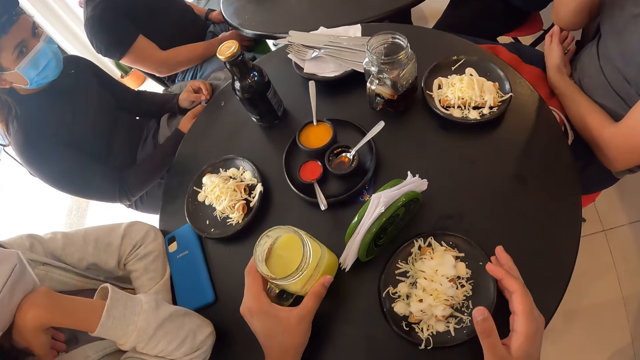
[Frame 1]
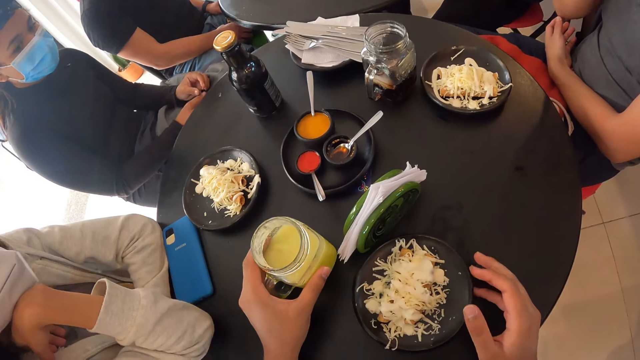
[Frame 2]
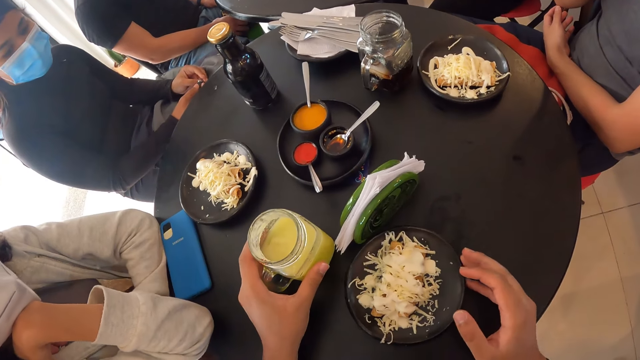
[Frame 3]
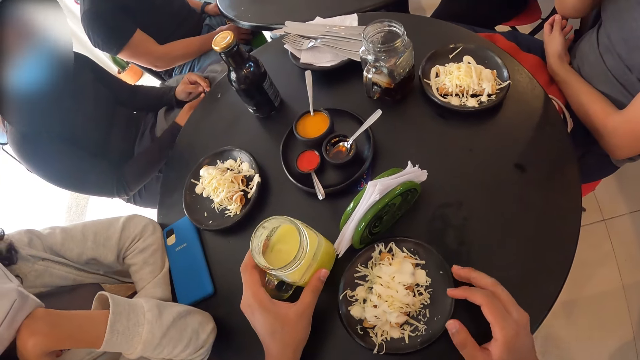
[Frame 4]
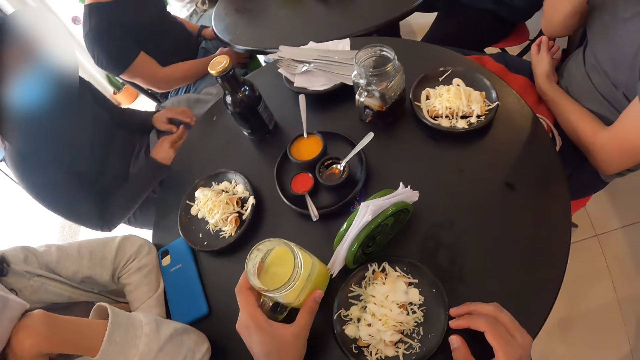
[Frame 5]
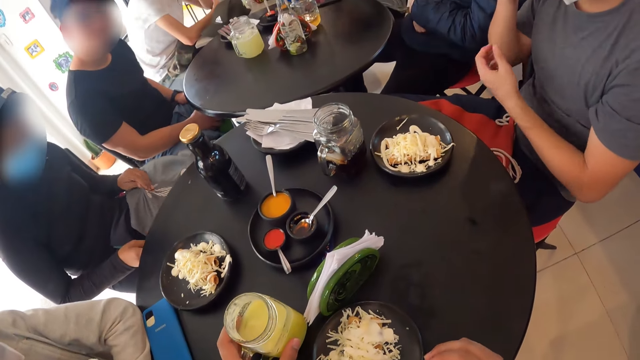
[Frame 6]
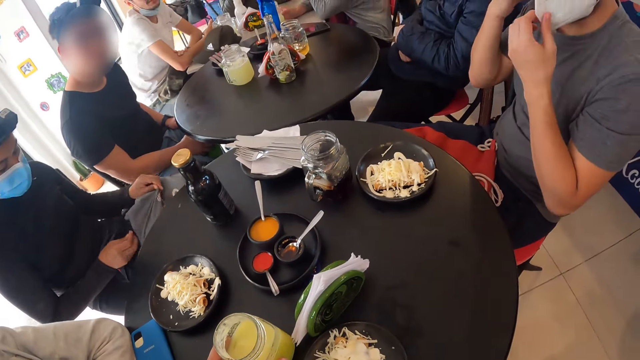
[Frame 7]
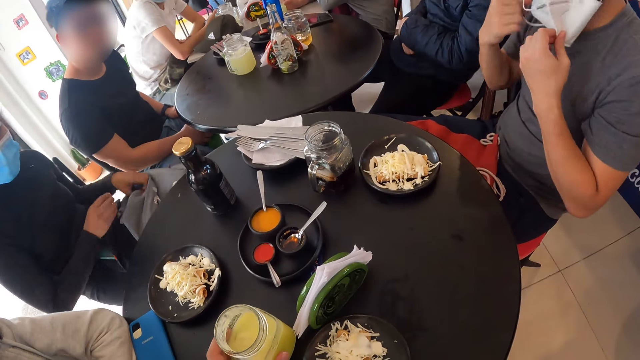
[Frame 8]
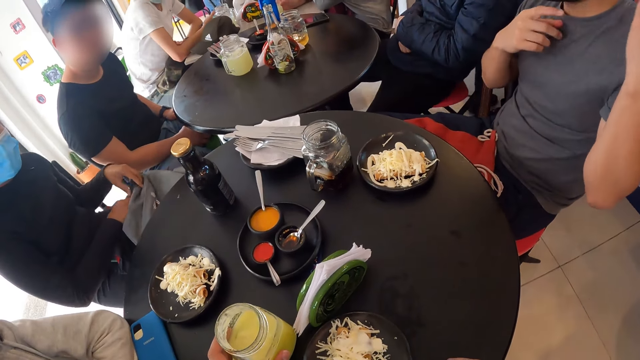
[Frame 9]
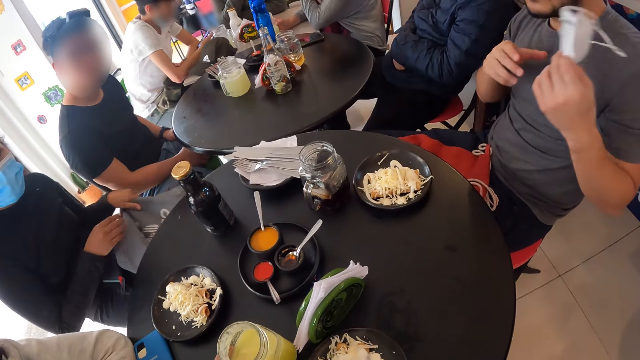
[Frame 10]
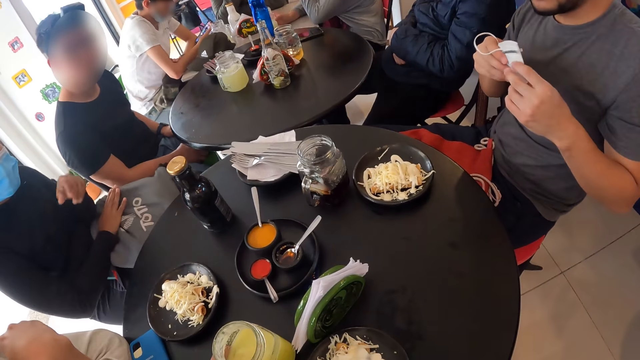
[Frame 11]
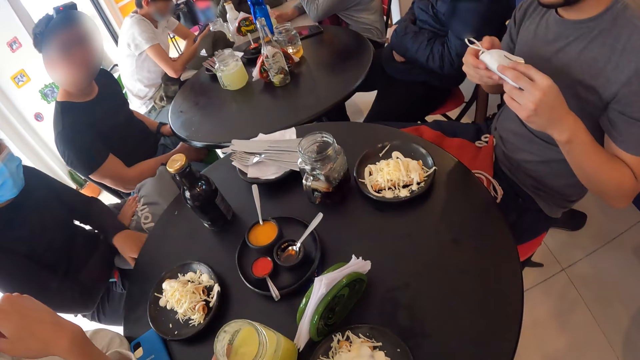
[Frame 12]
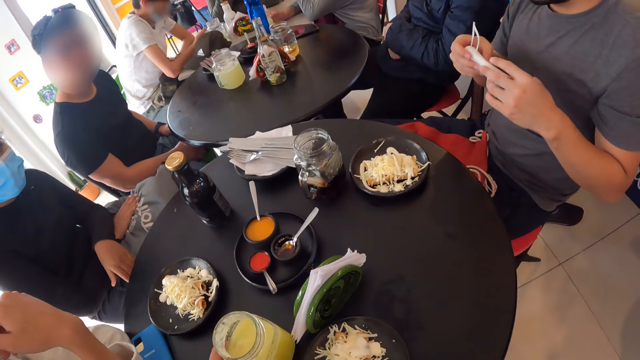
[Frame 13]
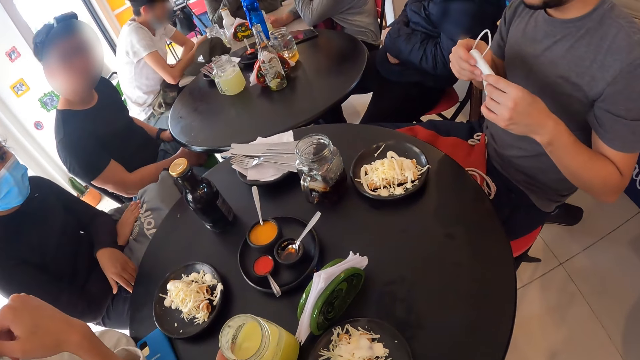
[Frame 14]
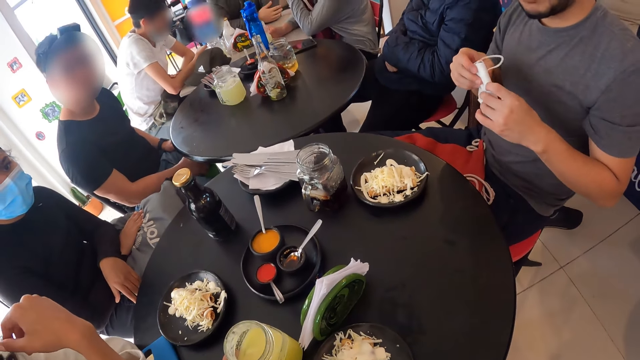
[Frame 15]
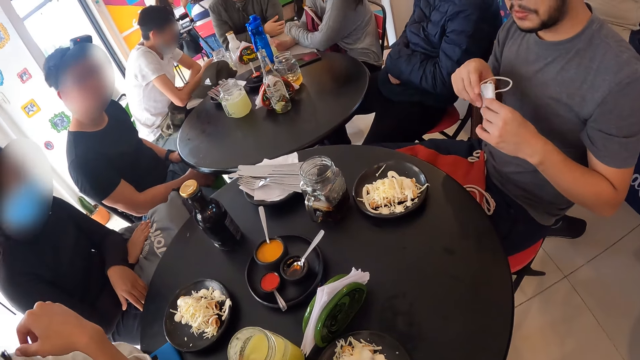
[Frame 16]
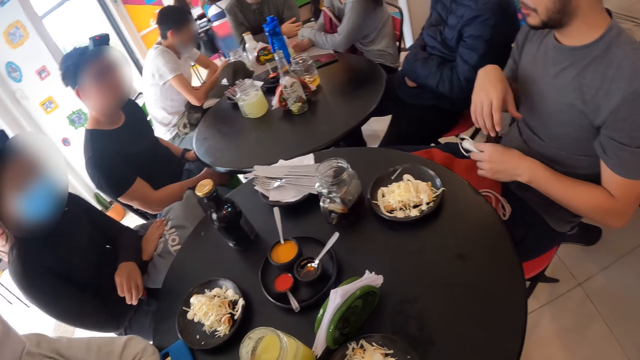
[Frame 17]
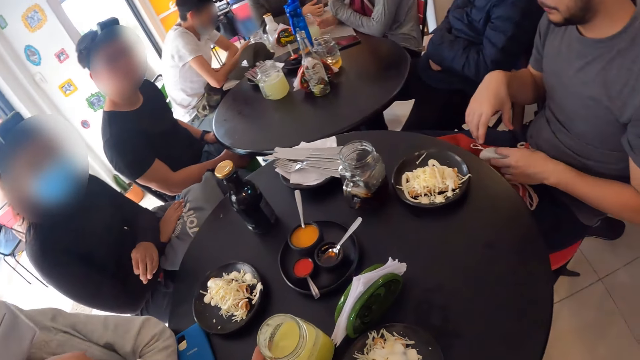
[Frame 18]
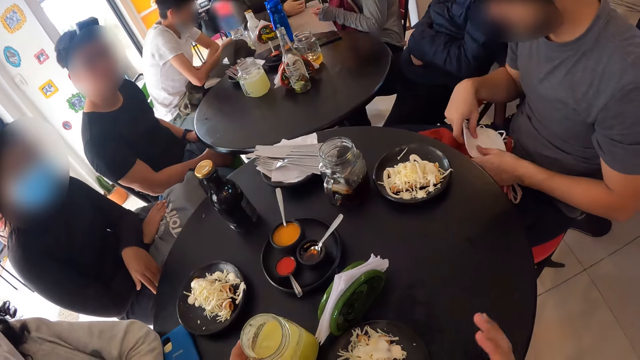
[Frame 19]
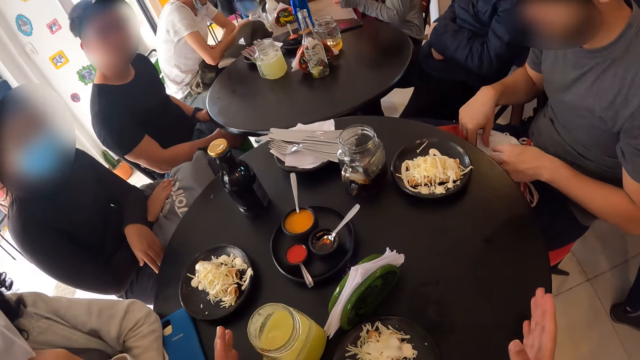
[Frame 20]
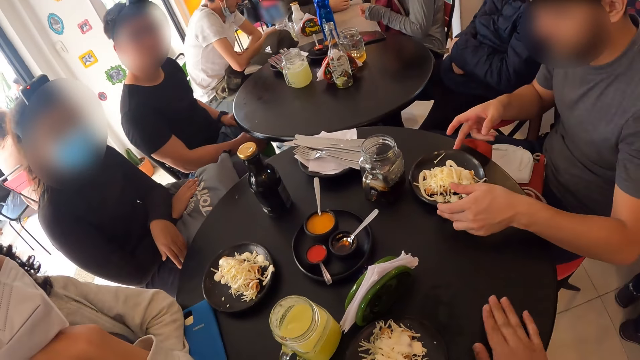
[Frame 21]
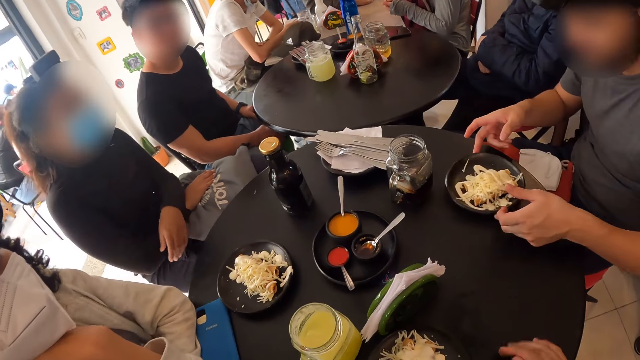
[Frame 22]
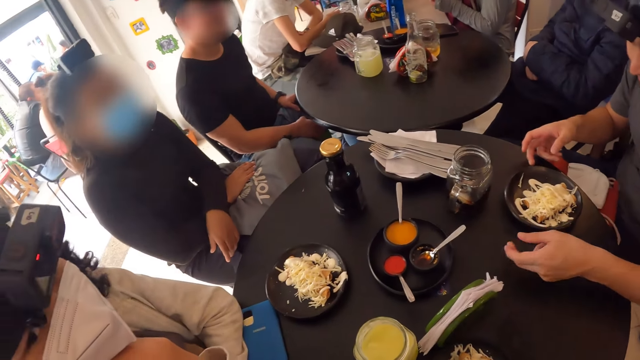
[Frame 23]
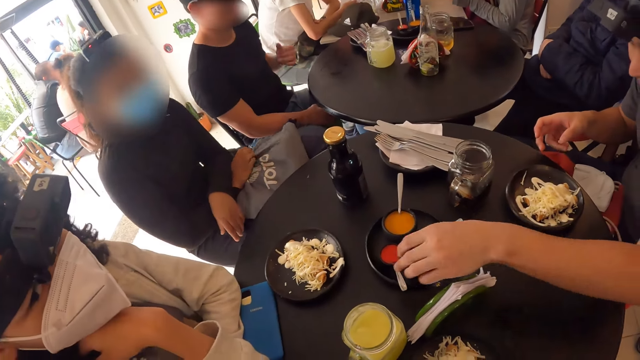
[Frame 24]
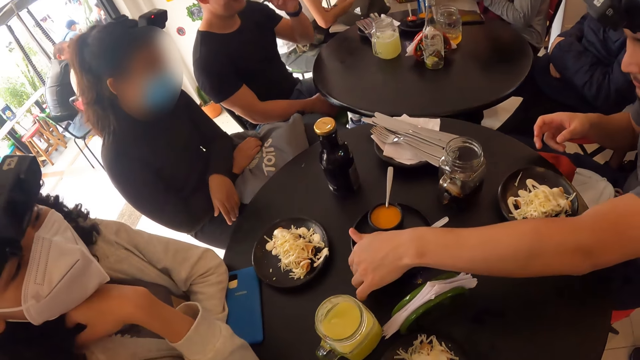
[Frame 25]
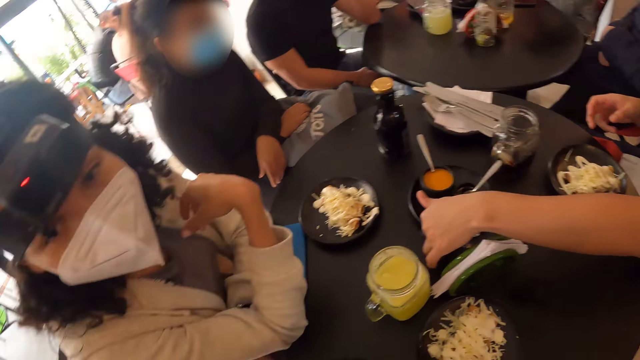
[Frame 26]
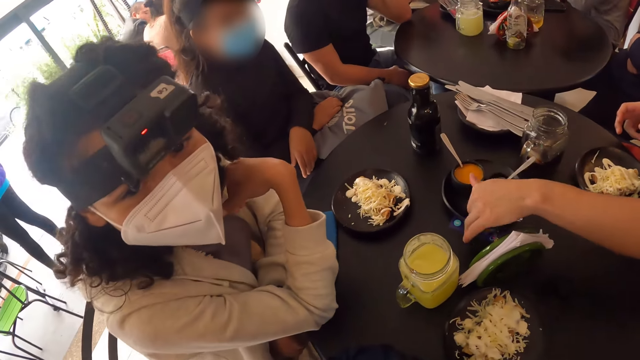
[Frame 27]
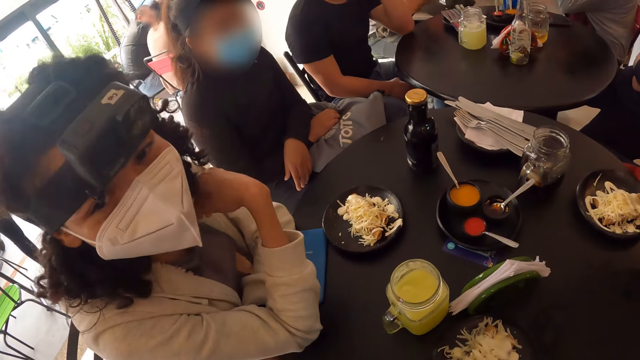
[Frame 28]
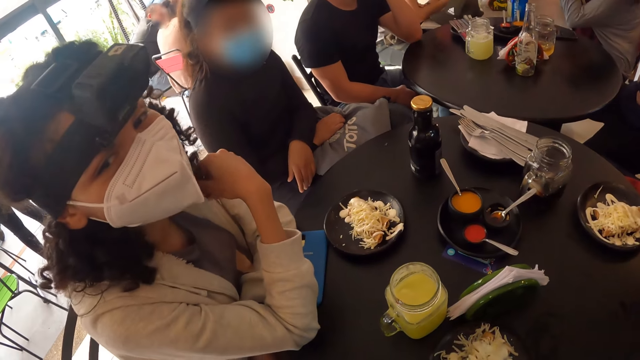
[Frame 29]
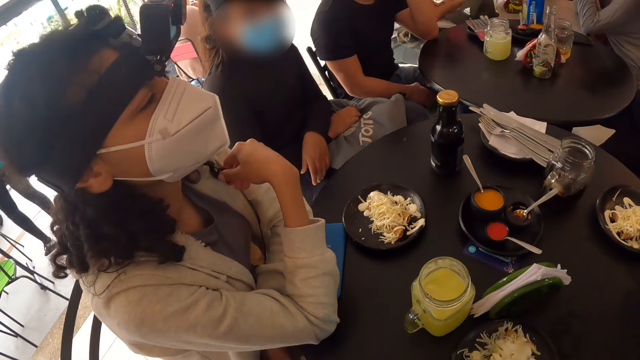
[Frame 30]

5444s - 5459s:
The camera wearer adjusts the plate on the table with his right hand. A woman holds the bag and adjusts the bag on her lap with both hands. A man removes a nose mask from his face with both hands. The woman places hands on the bag. The man holds the nose mask with both hands. The man folds the mask, moves hands, and places the mask on the lap. The man adjusts the plate on the table with both hands. He adjusts a plate on the table with his left hand and pulls another plate on the table. Another person stares around.

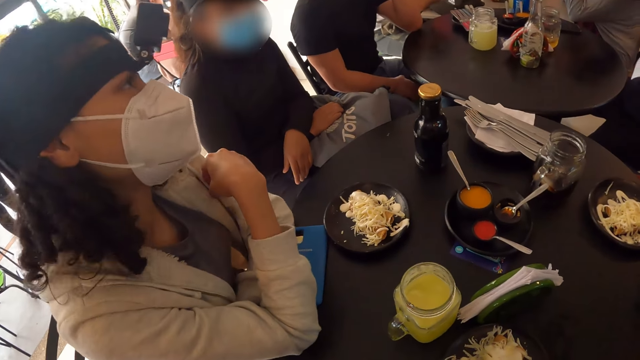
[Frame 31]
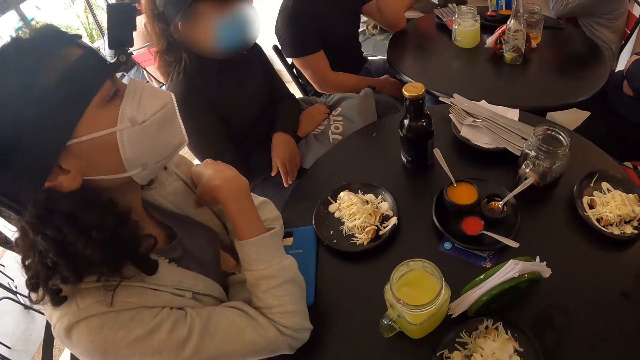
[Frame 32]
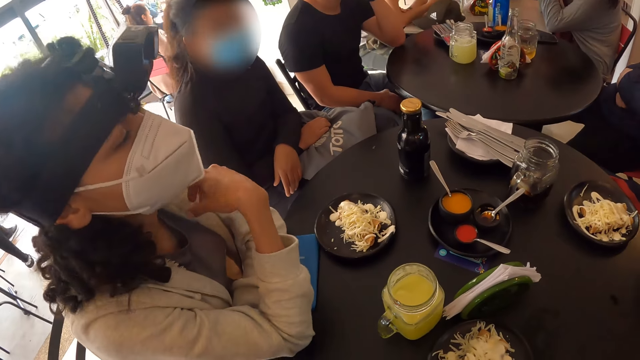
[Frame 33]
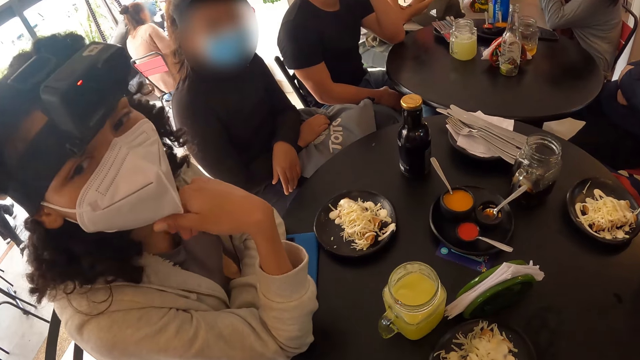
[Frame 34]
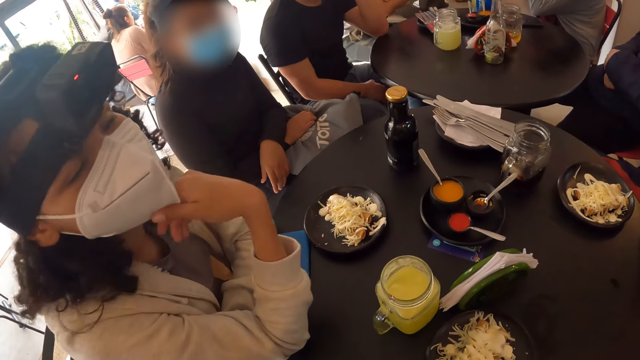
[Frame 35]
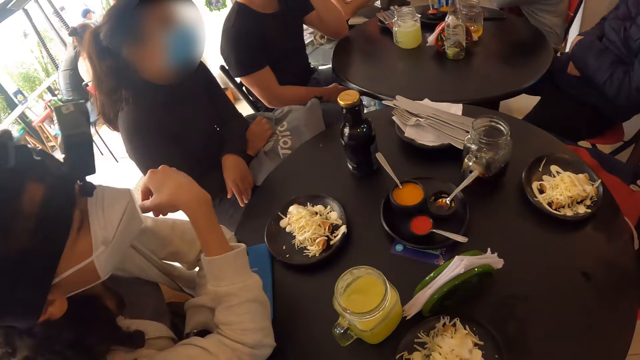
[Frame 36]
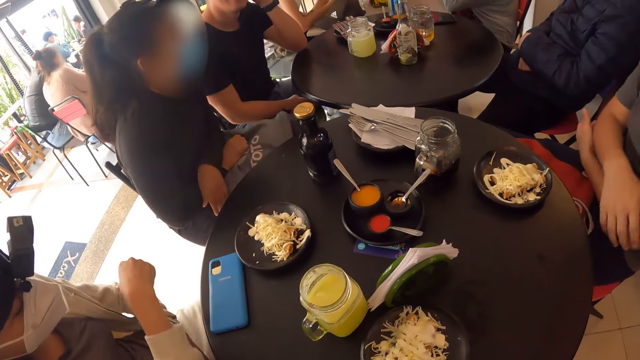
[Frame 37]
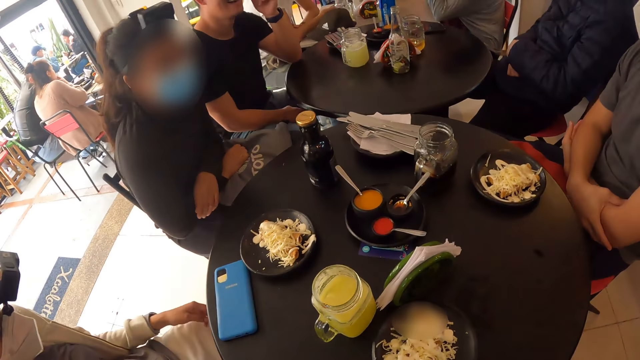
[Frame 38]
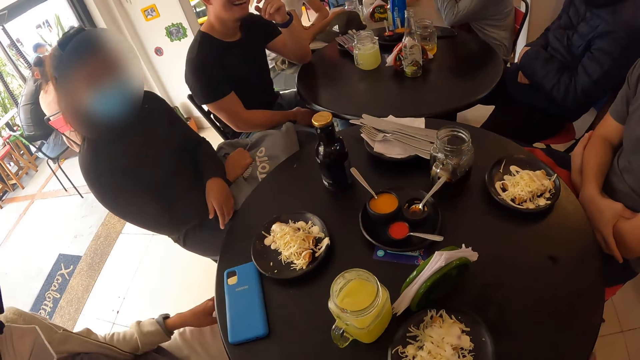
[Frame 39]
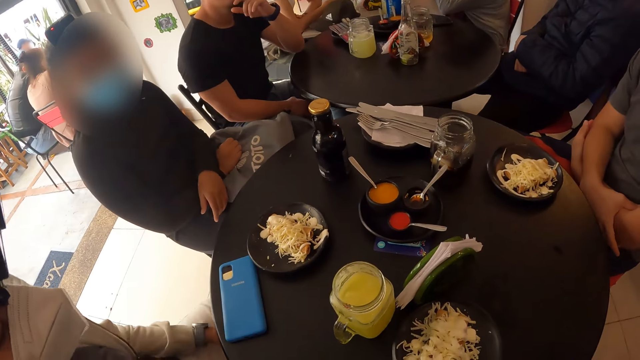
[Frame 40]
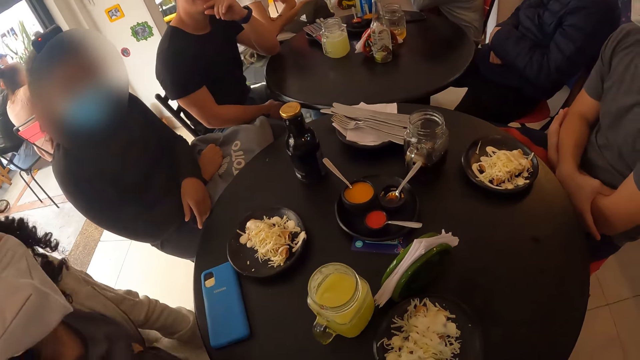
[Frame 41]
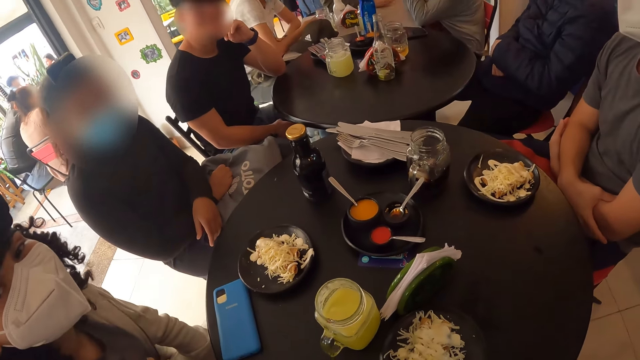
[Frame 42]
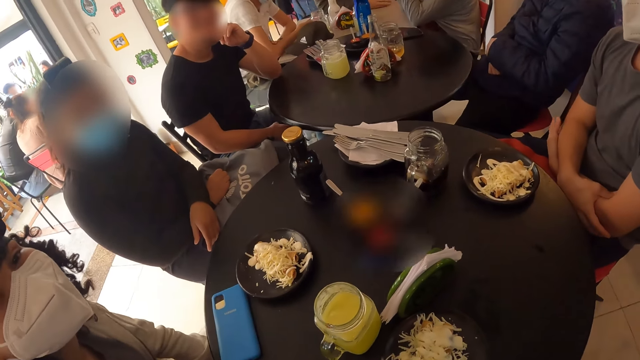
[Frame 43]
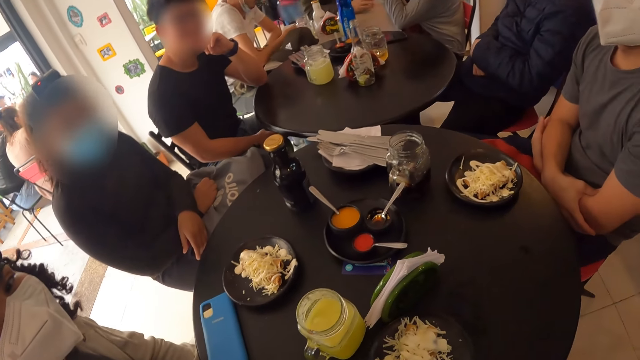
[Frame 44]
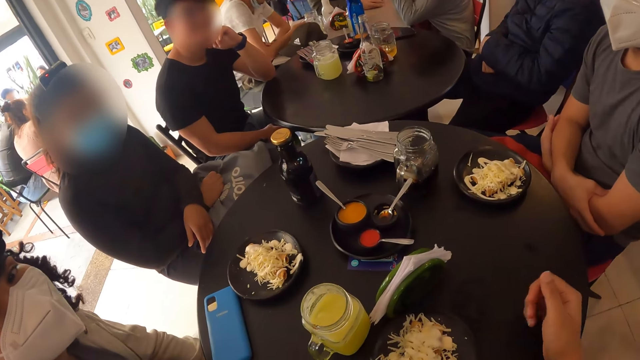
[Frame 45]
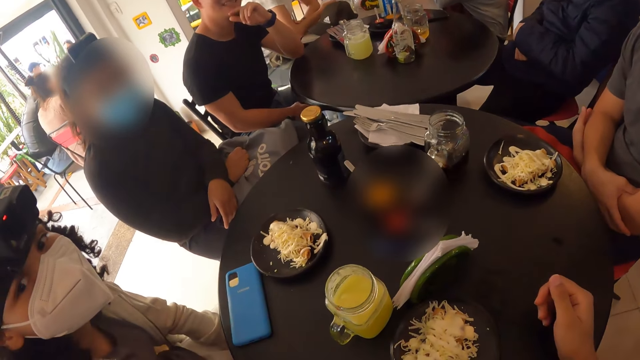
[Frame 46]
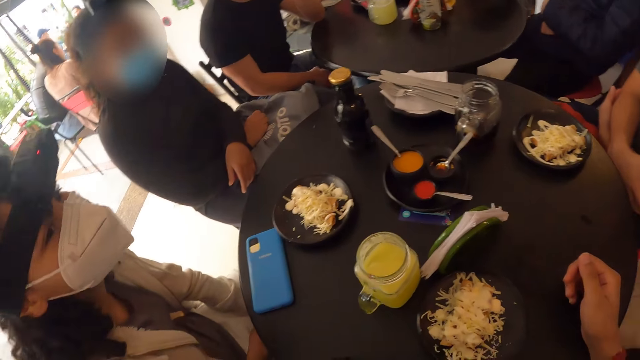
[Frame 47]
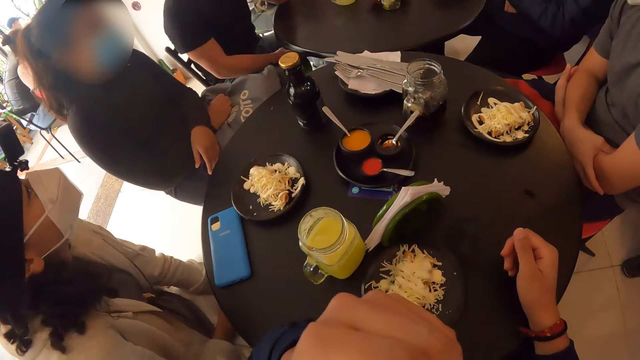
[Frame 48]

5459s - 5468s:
A person nods the head. Another person folds his hands. Another person moves his back. The camera wearer moves his hand.
